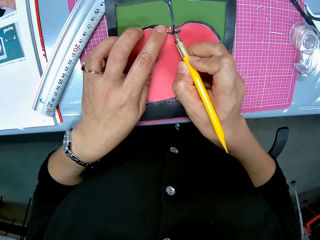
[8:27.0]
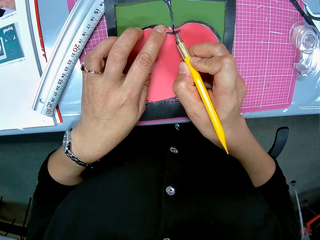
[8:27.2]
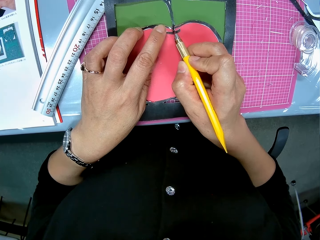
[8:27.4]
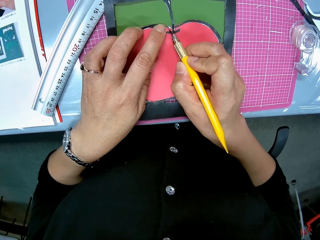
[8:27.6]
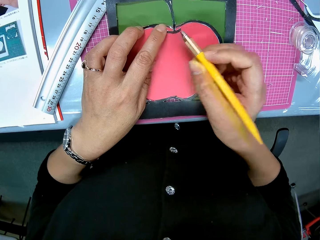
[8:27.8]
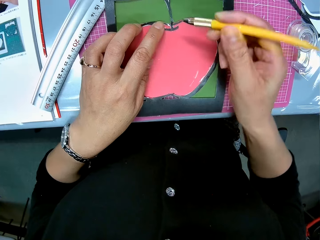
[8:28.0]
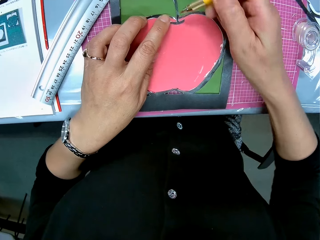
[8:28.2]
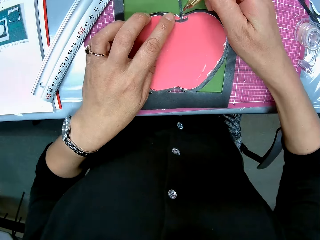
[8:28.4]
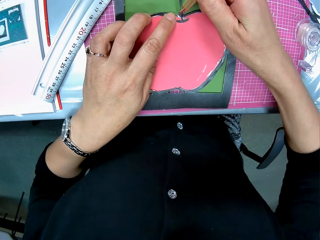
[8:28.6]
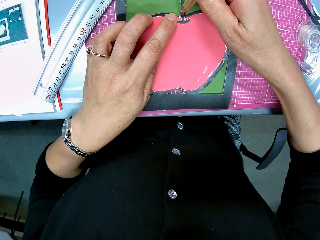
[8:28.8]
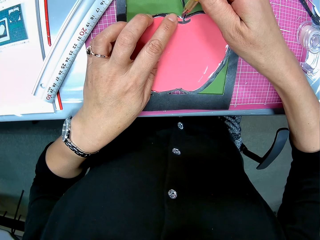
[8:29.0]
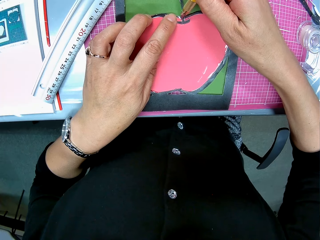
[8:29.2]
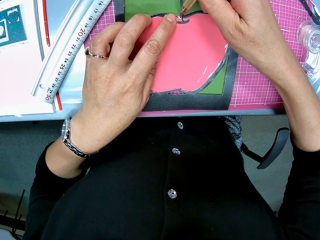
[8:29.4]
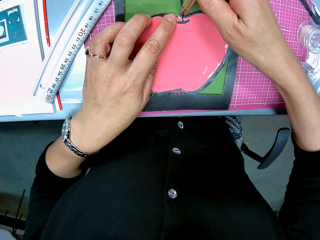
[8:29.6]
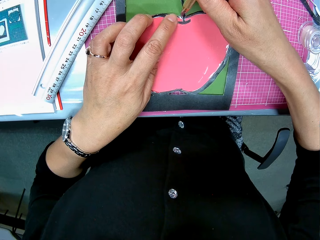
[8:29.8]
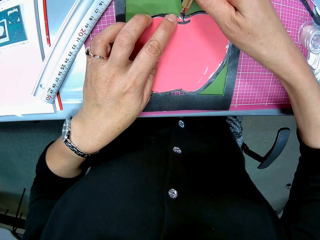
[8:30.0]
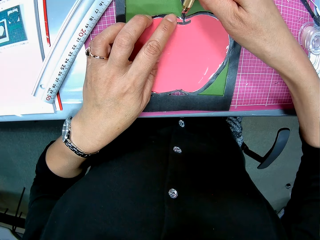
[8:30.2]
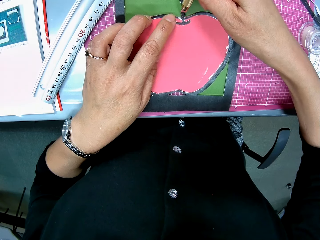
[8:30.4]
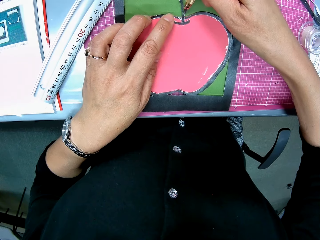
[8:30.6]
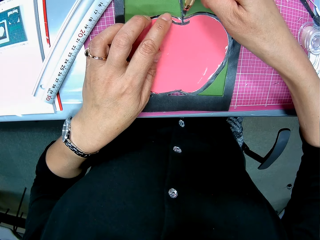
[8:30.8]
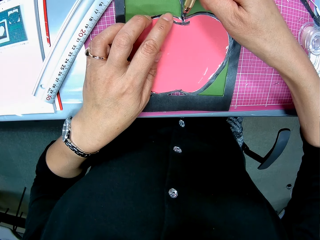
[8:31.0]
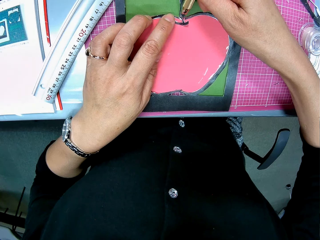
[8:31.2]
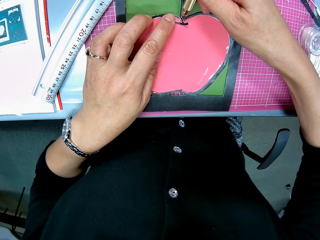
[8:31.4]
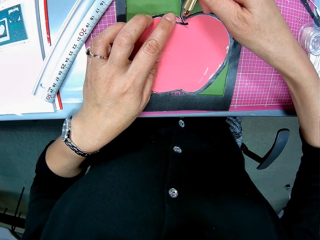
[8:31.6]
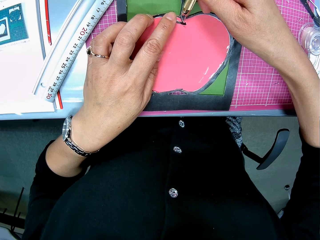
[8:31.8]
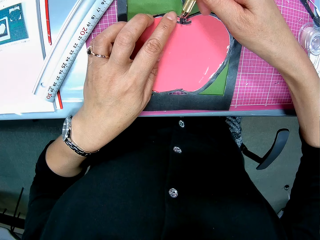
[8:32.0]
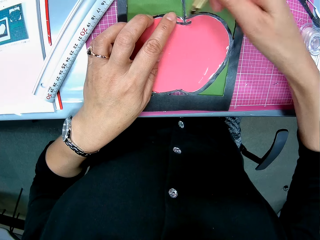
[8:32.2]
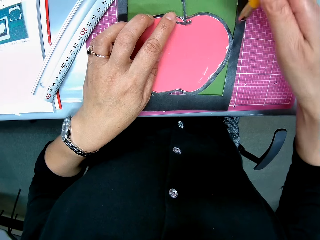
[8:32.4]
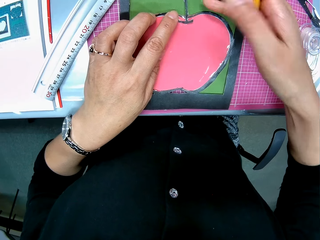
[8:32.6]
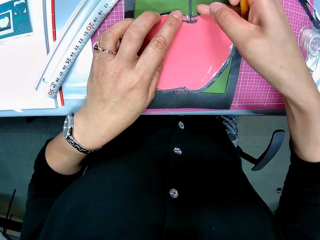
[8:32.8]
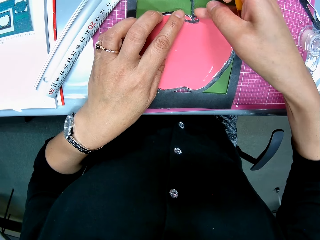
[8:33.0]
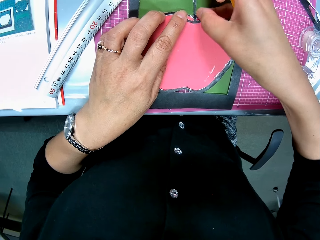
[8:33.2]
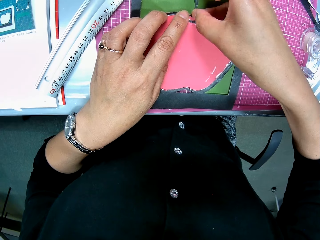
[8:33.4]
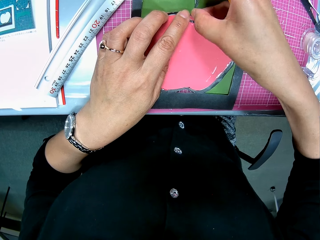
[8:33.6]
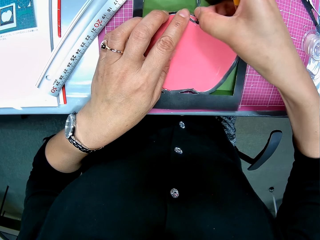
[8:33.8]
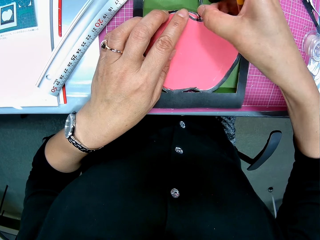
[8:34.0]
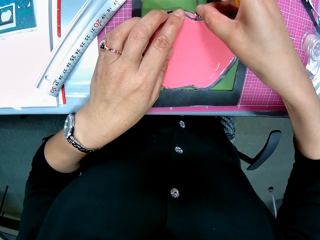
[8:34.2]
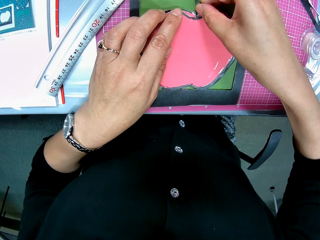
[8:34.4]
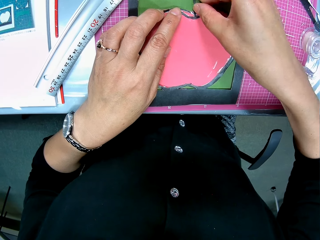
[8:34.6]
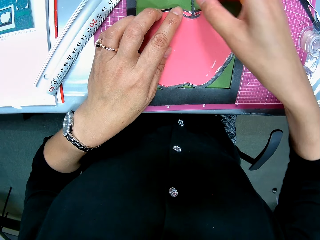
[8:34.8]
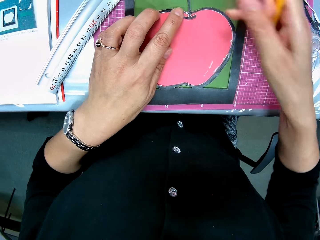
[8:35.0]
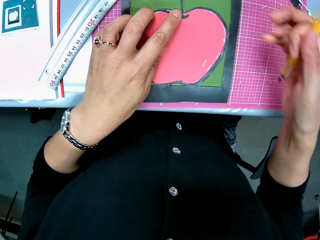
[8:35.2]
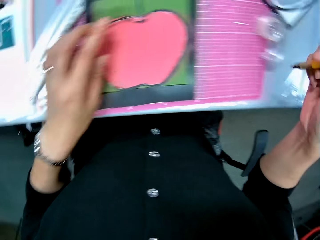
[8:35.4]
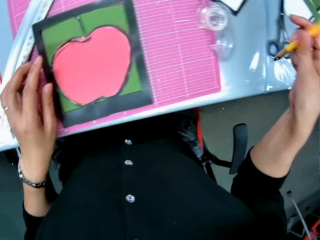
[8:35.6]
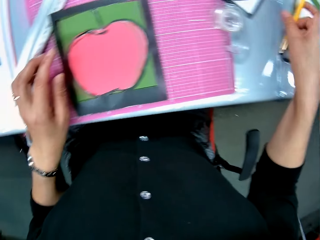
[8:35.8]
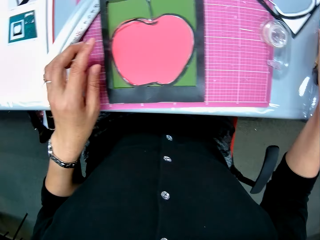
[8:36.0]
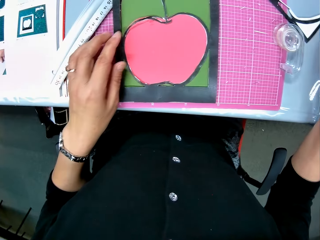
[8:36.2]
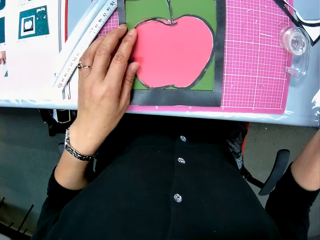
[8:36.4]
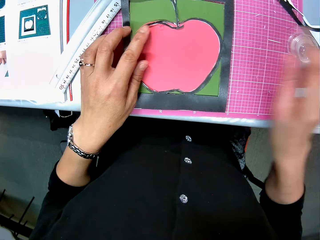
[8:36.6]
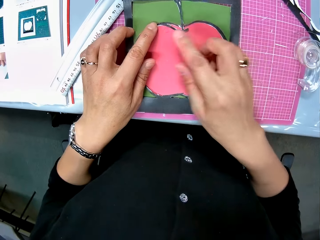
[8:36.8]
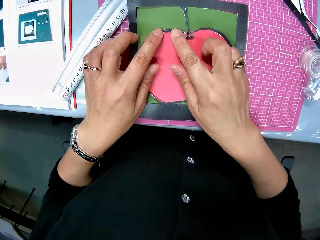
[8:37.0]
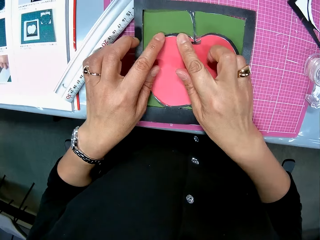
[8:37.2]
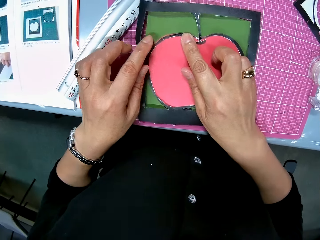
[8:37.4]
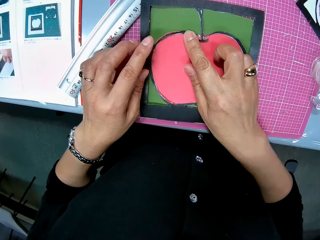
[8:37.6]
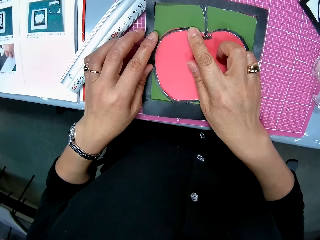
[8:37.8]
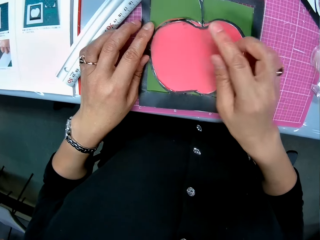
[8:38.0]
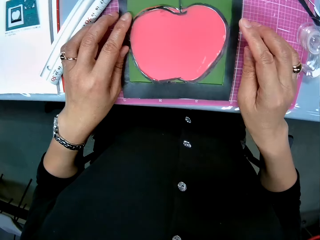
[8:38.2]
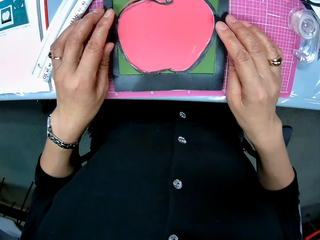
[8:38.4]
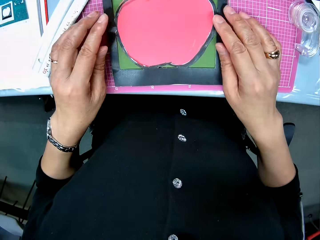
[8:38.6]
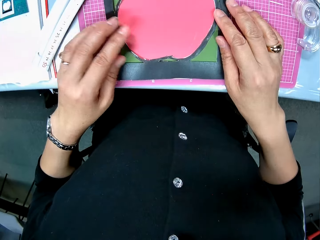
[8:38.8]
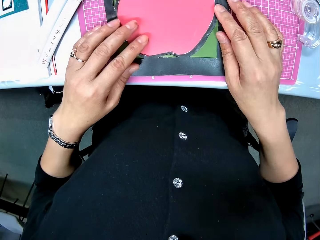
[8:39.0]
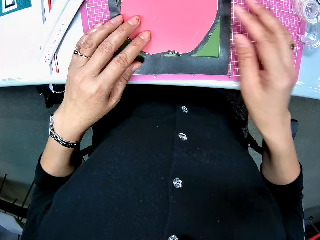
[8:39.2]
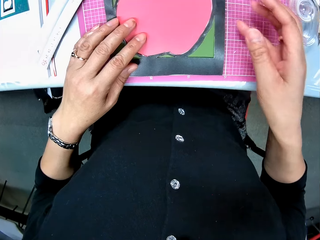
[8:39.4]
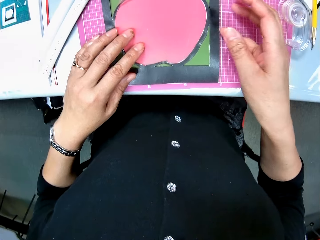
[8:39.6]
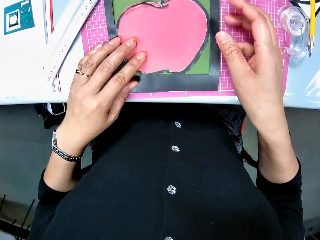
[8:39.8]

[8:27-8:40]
The camera wearer touches the art paper with her right hand. She drops the art knife on the table. She places both hands on the art paper. She checks the craft paper.

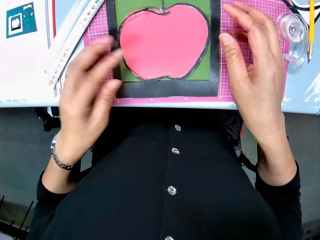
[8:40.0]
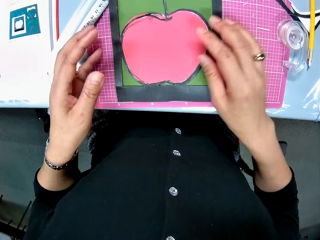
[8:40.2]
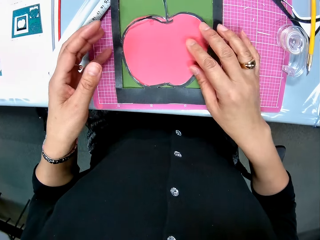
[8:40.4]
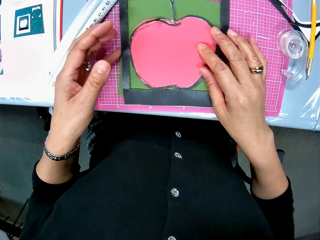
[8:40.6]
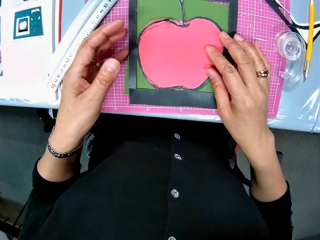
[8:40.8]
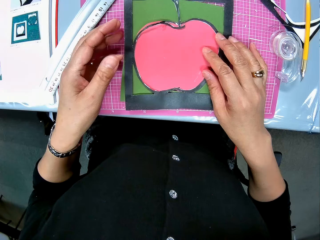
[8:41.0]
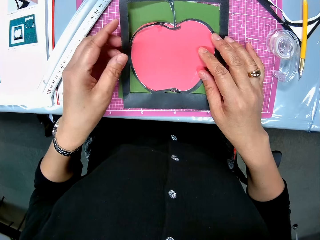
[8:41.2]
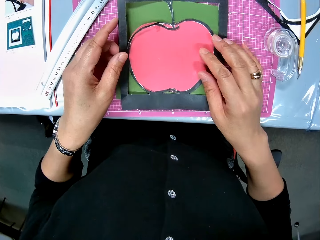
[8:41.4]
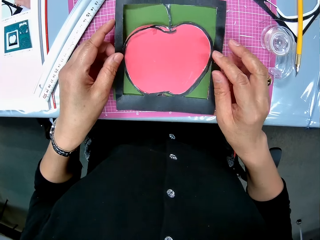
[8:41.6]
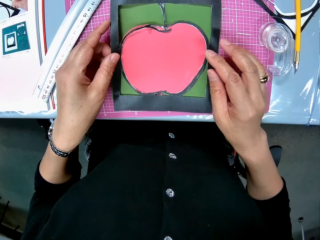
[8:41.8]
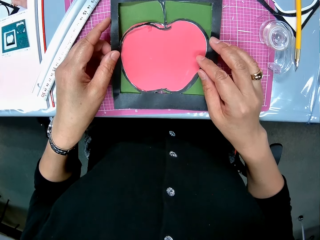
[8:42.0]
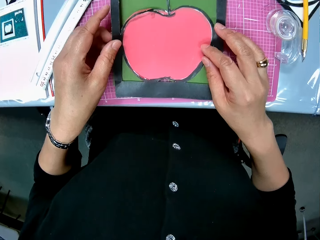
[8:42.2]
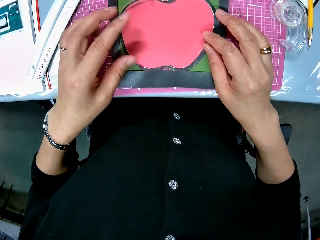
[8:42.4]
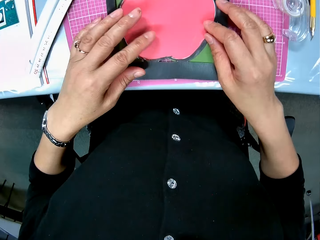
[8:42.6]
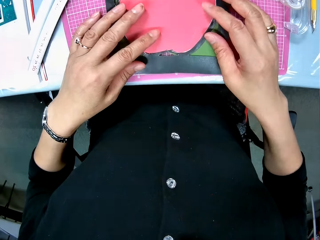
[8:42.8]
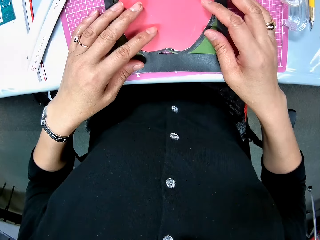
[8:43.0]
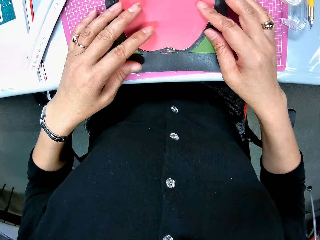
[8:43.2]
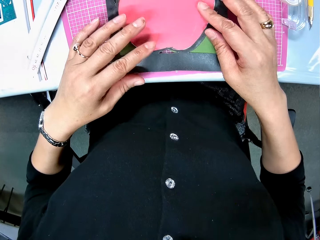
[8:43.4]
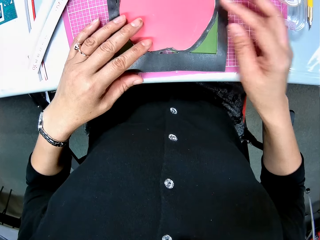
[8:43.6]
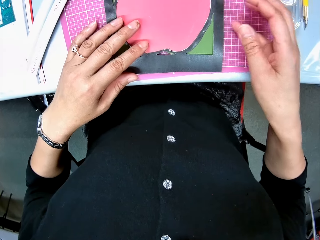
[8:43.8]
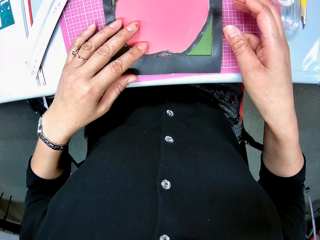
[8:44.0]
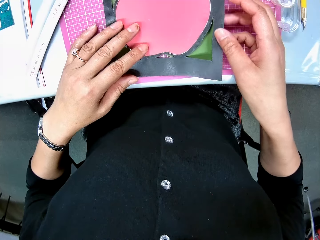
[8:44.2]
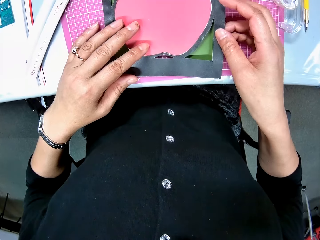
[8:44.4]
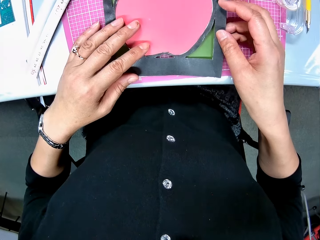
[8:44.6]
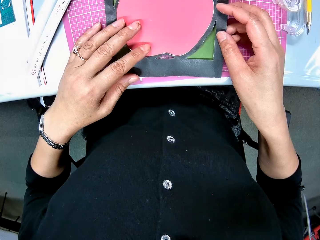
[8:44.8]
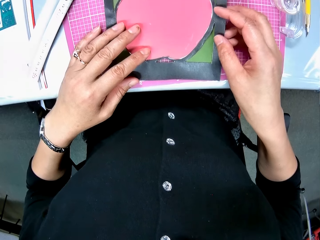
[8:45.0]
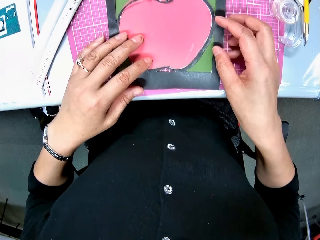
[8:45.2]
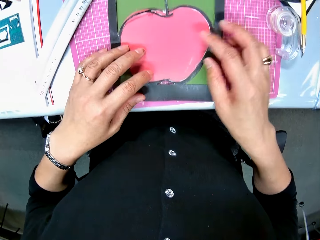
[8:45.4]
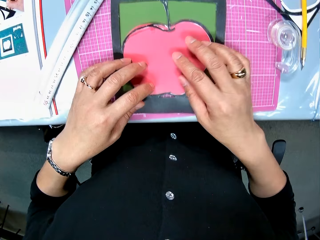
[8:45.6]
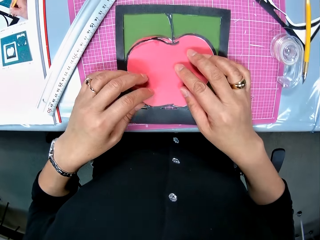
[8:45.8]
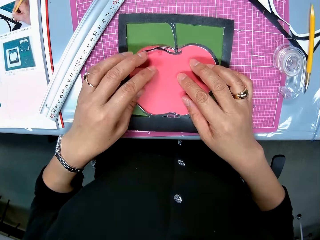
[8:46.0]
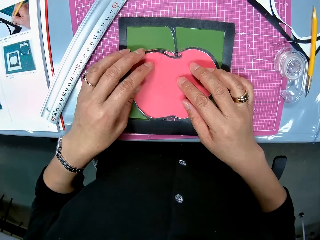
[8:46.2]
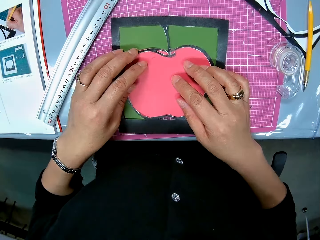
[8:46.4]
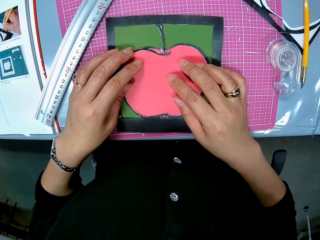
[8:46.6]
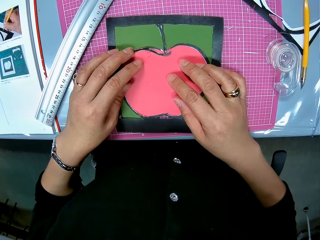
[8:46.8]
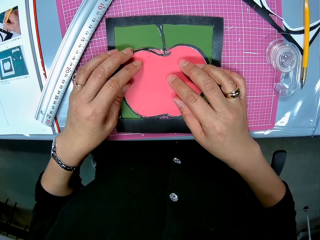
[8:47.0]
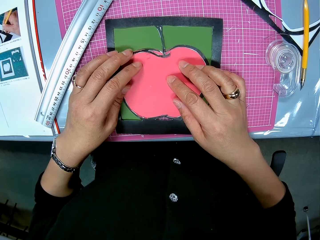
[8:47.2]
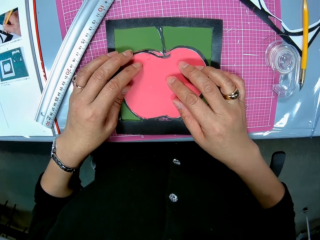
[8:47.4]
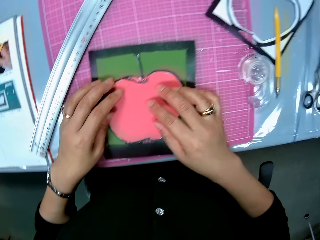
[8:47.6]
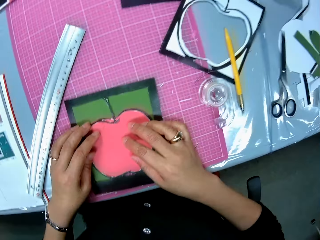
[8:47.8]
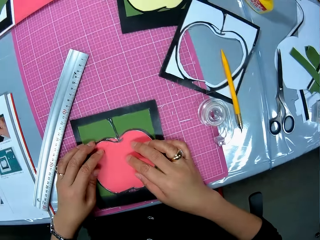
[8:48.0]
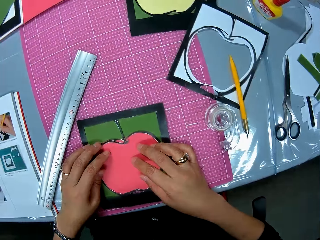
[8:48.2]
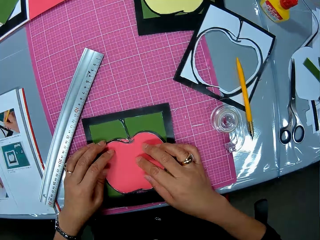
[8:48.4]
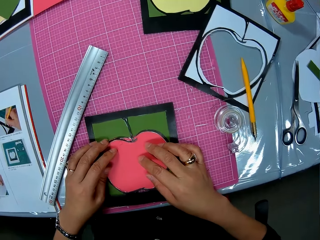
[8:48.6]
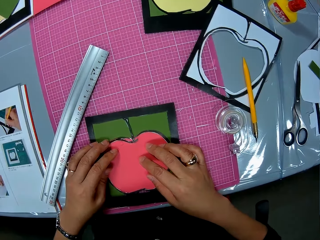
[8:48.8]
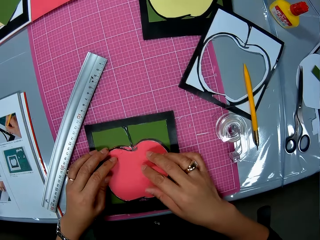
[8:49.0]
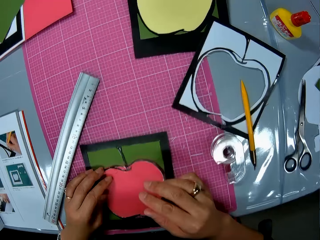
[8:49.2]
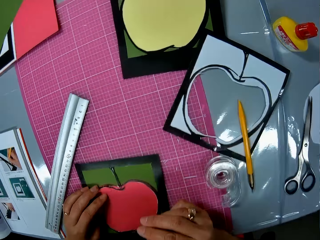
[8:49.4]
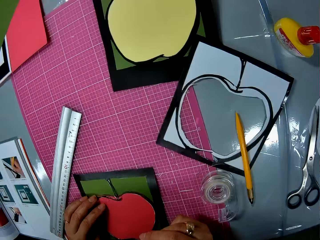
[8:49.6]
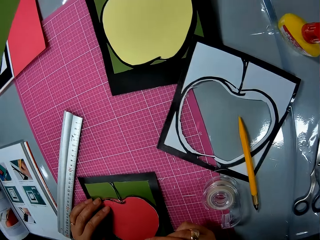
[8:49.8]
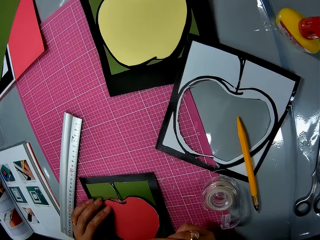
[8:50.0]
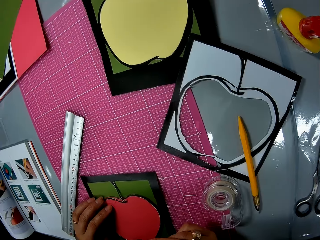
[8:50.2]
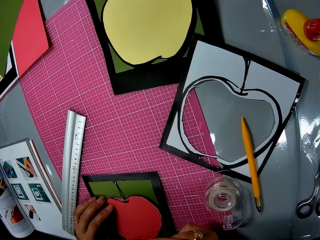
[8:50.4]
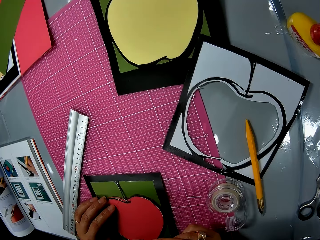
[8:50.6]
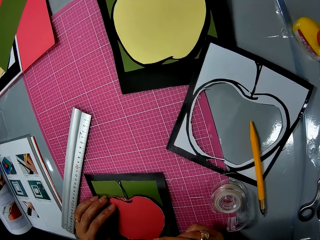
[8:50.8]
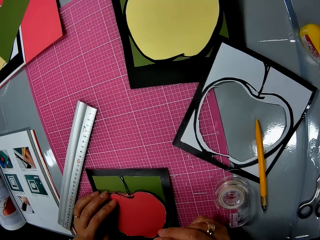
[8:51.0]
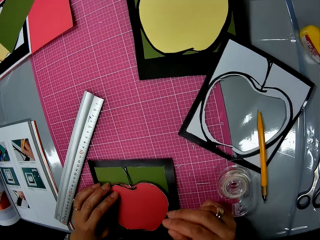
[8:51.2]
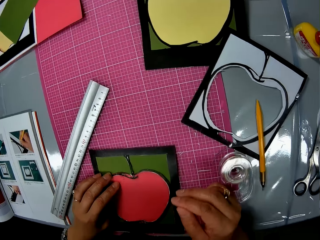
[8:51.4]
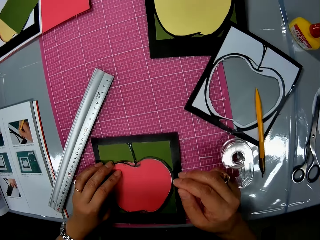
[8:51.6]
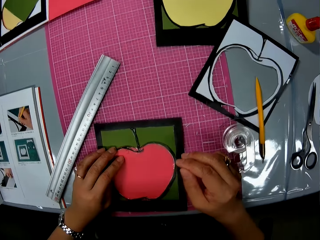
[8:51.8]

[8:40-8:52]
The camera wearer moves the art paper forward. They place both hands on the art paper. They look around the table.
